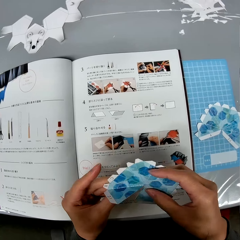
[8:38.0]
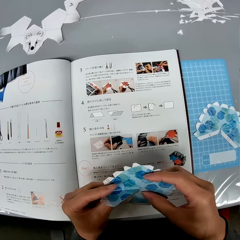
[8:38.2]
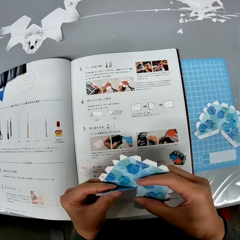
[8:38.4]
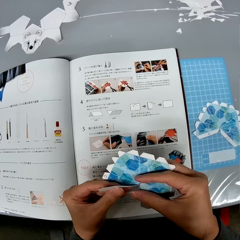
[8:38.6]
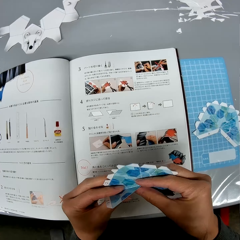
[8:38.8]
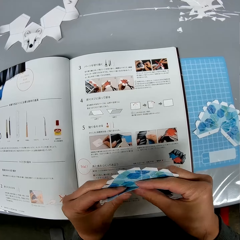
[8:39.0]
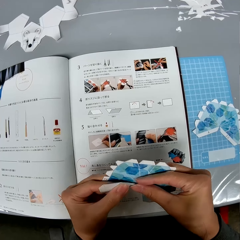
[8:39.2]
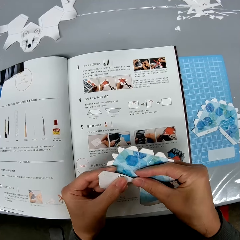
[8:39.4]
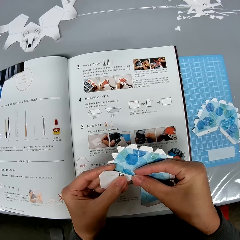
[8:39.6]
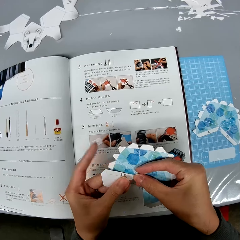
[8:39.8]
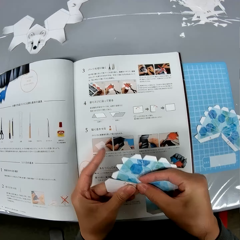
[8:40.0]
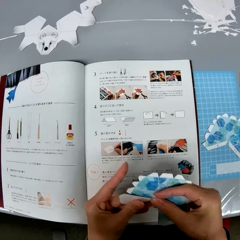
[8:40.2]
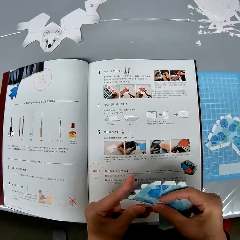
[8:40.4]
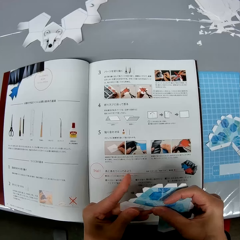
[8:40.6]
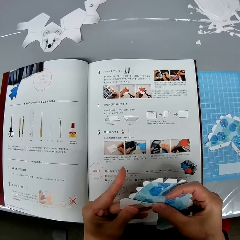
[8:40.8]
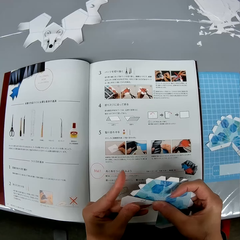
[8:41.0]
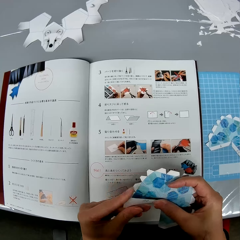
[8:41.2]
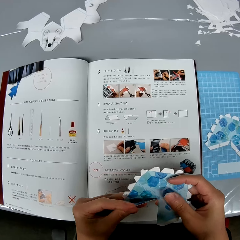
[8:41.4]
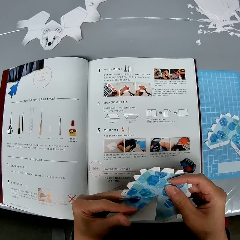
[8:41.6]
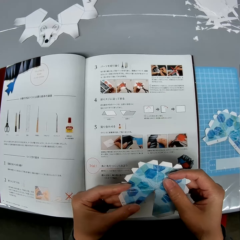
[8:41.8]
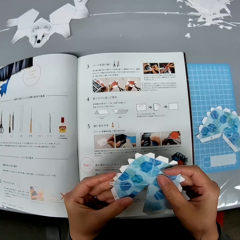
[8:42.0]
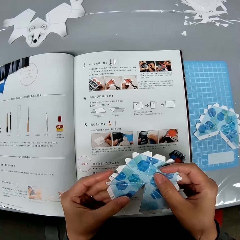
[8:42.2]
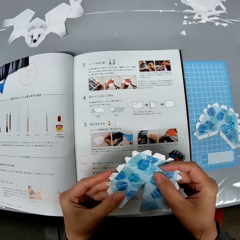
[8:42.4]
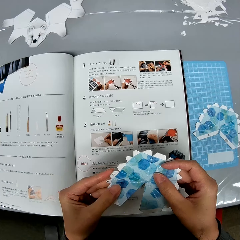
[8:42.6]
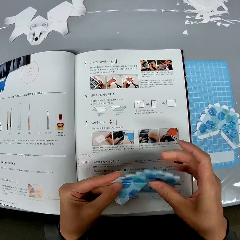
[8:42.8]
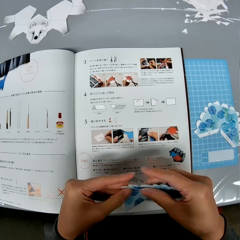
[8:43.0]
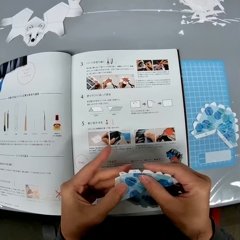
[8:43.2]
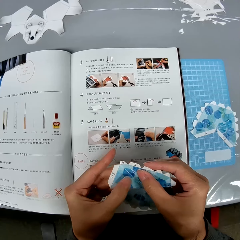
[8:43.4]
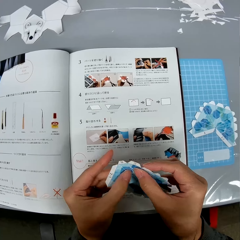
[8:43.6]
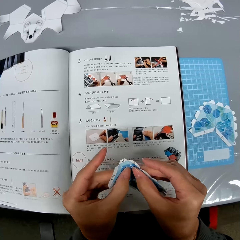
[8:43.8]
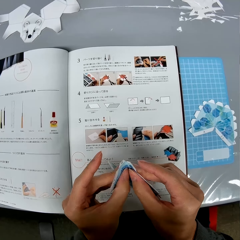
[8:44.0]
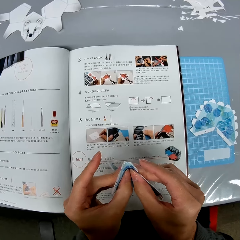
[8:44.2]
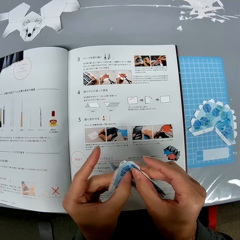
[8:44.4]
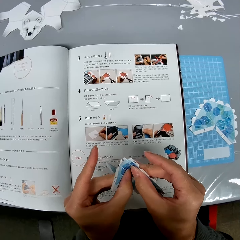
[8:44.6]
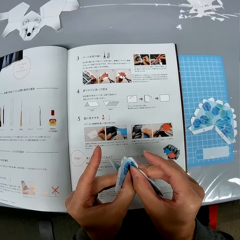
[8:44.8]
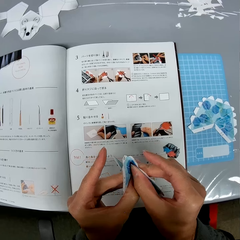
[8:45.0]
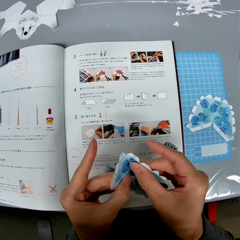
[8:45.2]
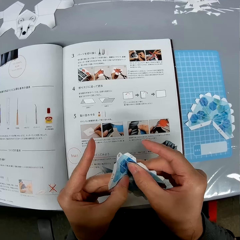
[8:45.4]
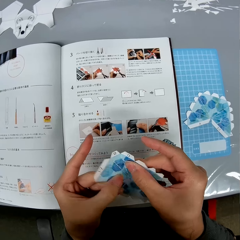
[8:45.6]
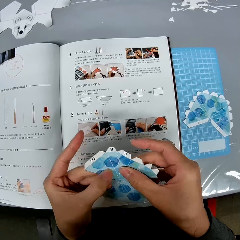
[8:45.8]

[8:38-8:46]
The camera wearer holds the paper in hand. They bend some parts of the paper design.

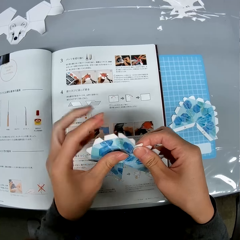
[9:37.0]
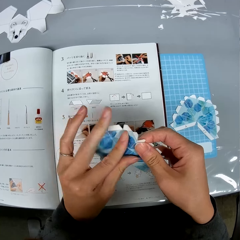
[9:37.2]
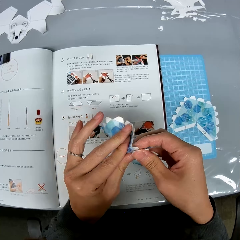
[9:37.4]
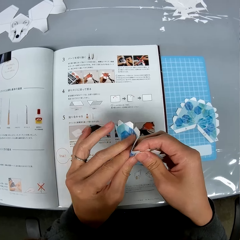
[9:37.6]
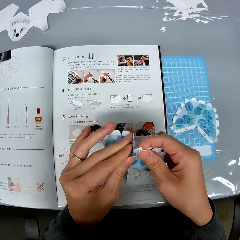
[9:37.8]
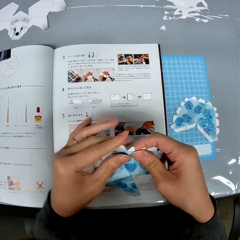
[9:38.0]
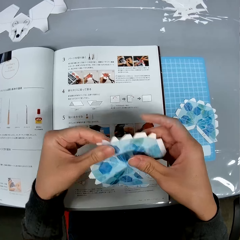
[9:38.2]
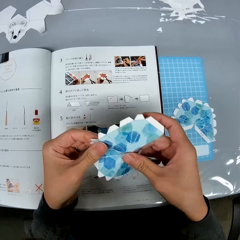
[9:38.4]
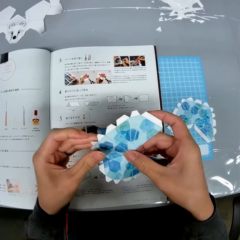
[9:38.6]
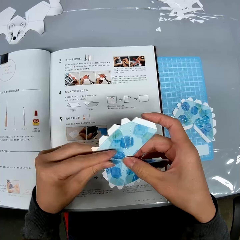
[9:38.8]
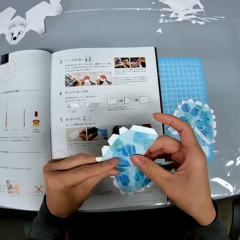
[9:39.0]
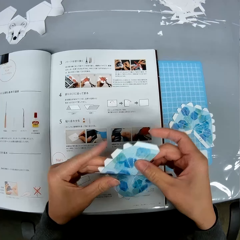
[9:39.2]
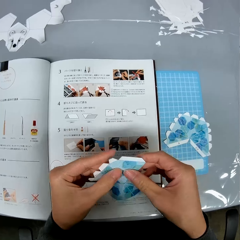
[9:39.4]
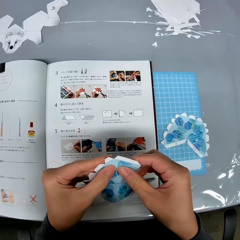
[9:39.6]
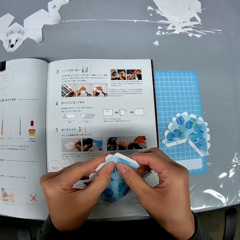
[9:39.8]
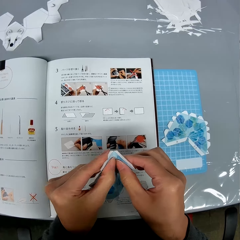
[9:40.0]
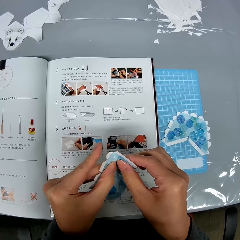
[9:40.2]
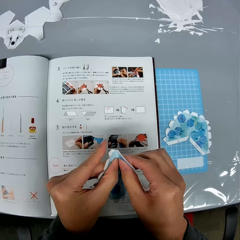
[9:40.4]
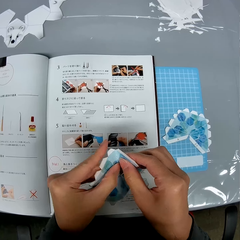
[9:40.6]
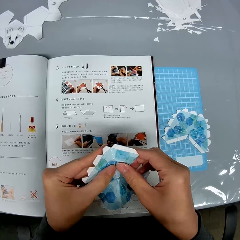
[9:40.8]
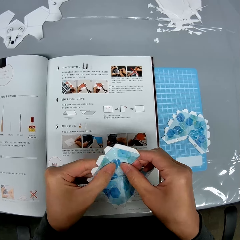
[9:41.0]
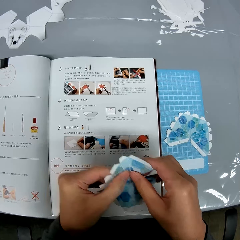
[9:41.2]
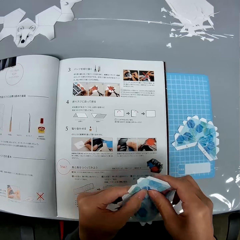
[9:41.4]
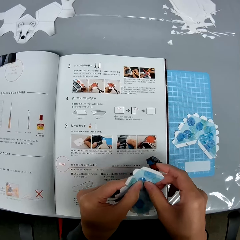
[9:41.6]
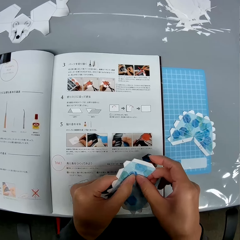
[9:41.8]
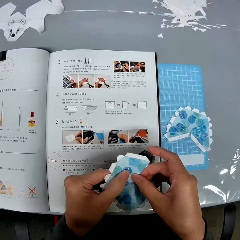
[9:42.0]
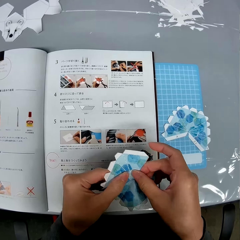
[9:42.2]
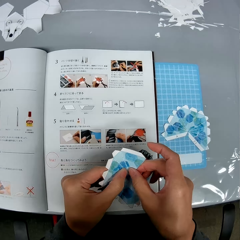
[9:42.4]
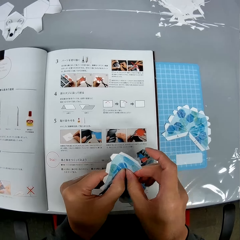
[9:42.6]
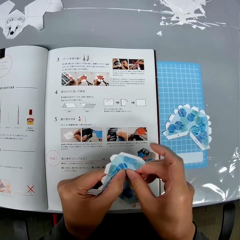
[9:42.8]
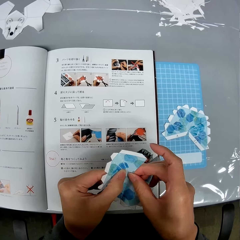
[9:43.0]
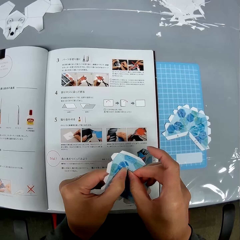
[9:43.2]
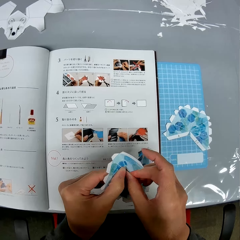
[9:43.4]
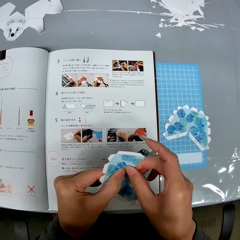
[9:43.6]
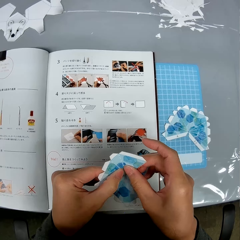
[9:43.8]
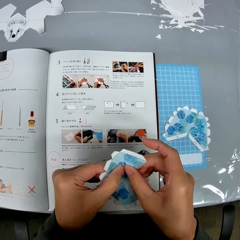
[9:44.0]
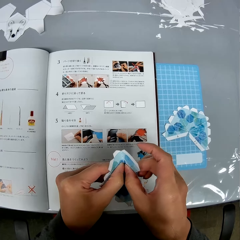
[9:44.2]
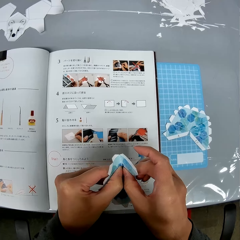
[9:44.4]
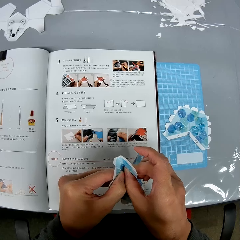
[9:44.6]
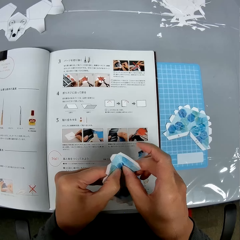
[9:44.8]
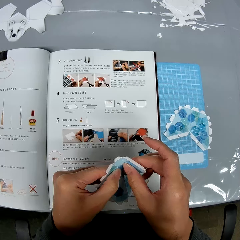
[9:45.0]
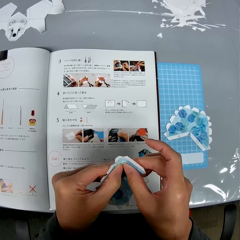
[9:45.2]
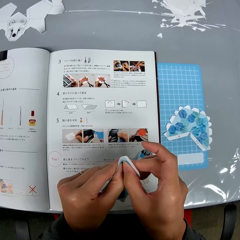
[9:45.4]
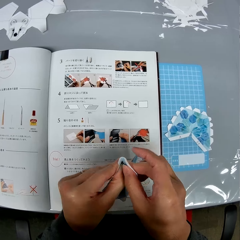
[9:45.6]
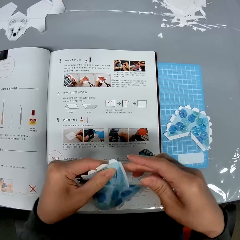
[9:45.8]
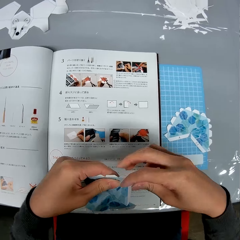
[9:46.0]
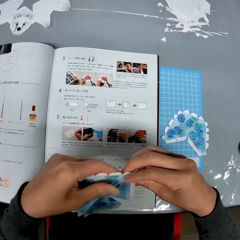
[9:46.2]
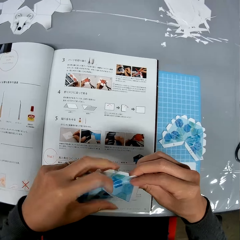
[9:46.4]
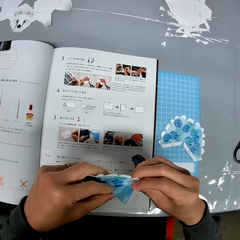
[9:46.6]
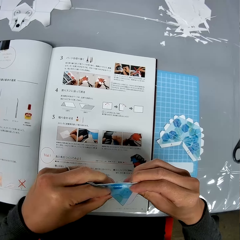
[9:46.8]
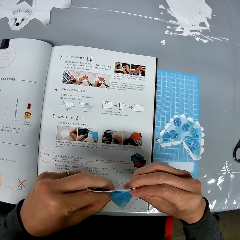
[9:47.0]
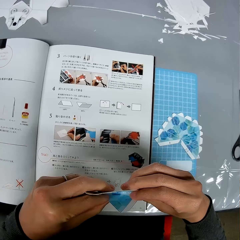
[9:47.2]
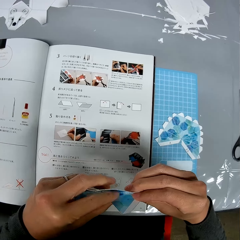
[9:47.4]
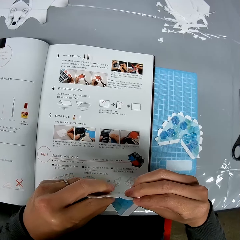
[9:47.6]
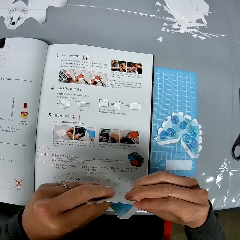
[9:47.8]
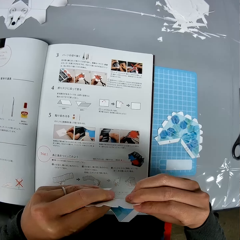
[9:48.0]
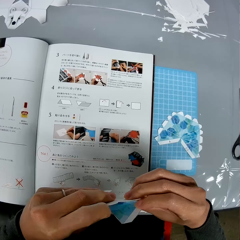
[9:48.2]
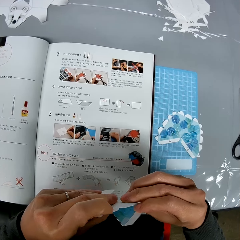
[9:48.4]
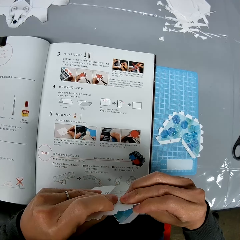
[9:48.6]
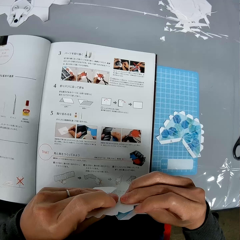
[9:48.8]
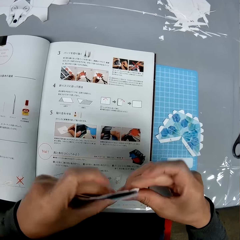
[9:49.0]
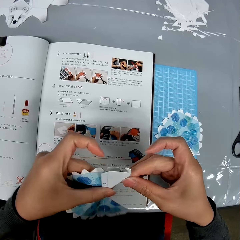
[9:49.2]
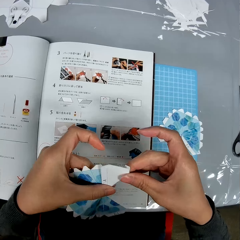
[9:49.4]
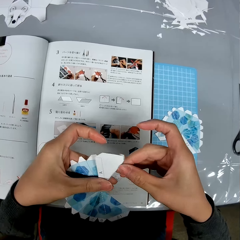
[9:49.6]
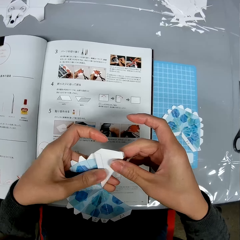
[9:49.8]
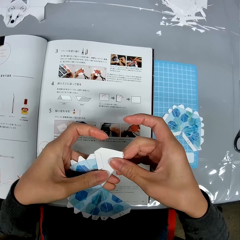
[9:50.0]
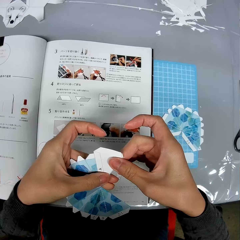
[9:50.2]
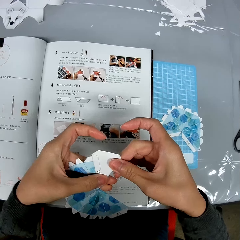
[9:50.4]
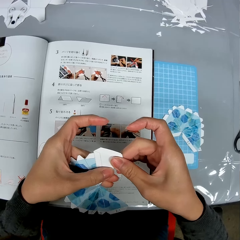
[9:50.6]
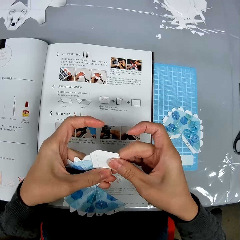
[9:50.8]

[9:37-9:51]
The camera wearer turns the piece of paper. They fold the piece of paper. They turn the piece of paper. They fold the piece of paper.

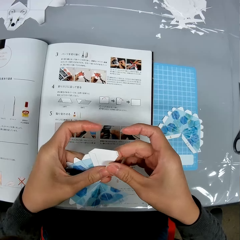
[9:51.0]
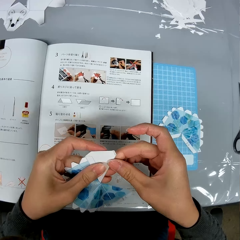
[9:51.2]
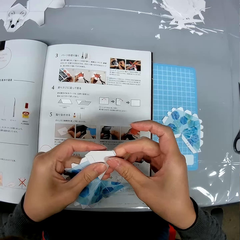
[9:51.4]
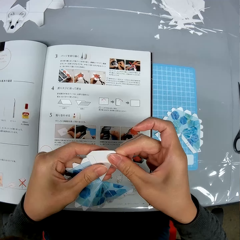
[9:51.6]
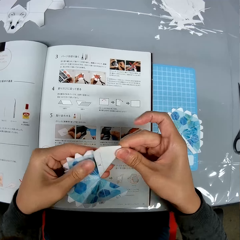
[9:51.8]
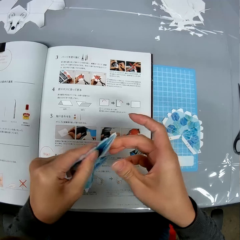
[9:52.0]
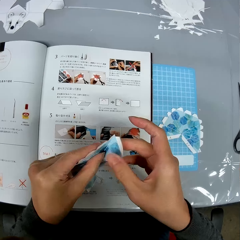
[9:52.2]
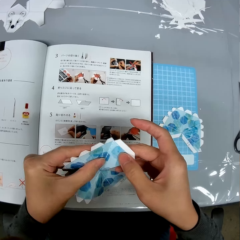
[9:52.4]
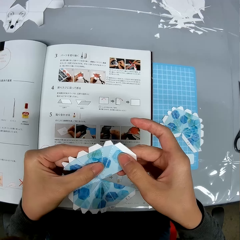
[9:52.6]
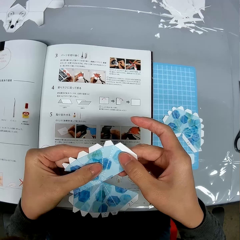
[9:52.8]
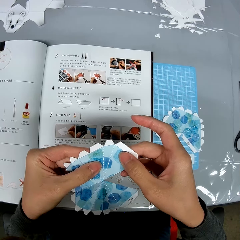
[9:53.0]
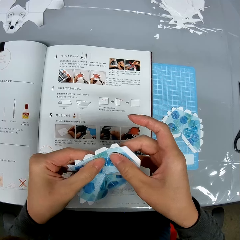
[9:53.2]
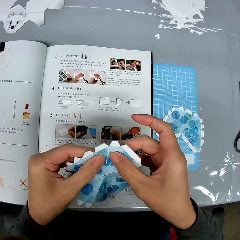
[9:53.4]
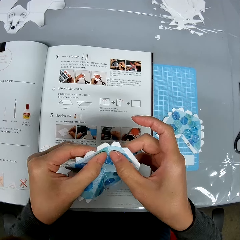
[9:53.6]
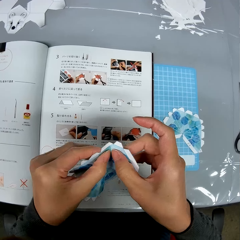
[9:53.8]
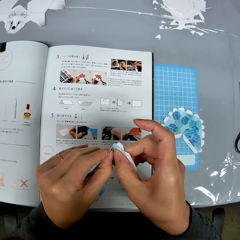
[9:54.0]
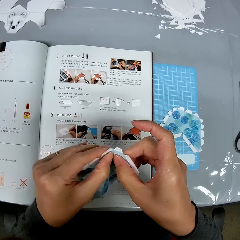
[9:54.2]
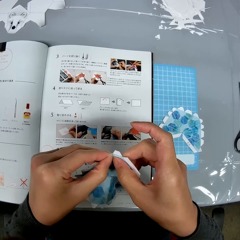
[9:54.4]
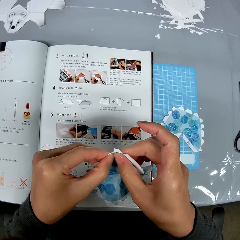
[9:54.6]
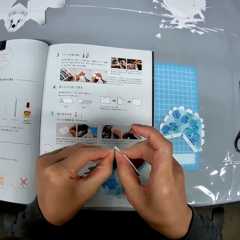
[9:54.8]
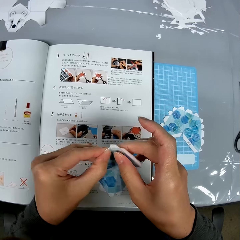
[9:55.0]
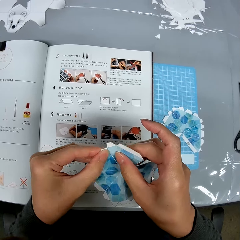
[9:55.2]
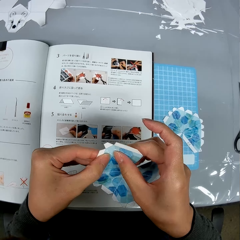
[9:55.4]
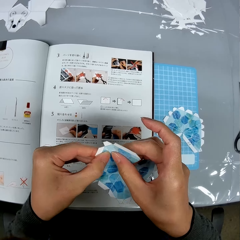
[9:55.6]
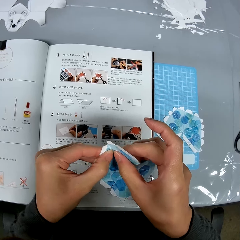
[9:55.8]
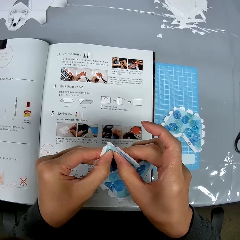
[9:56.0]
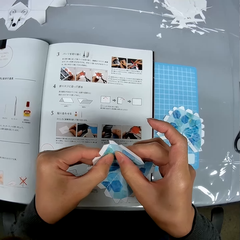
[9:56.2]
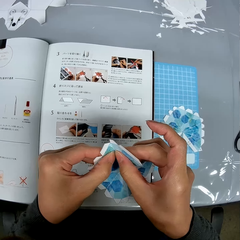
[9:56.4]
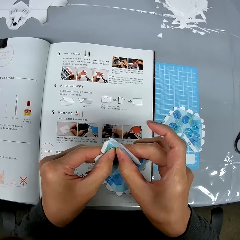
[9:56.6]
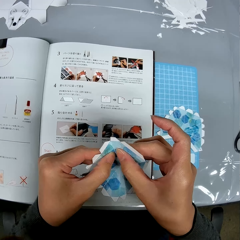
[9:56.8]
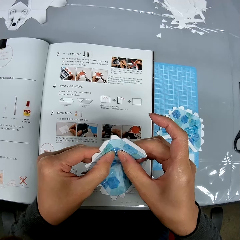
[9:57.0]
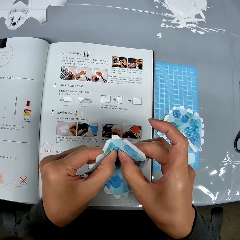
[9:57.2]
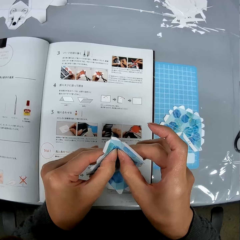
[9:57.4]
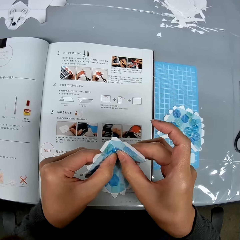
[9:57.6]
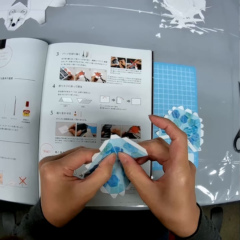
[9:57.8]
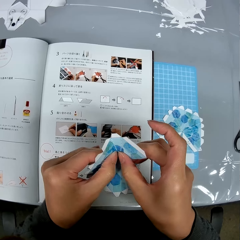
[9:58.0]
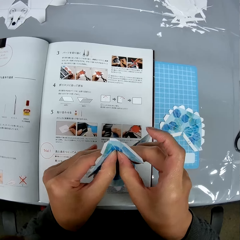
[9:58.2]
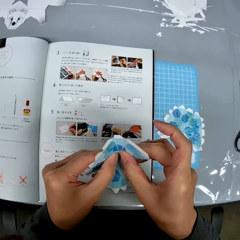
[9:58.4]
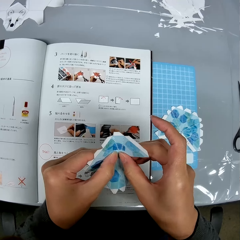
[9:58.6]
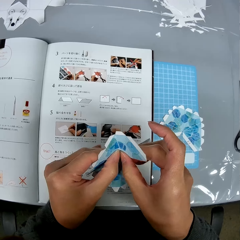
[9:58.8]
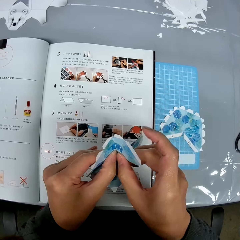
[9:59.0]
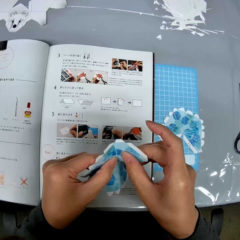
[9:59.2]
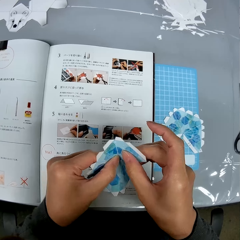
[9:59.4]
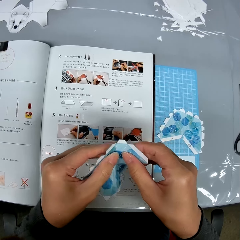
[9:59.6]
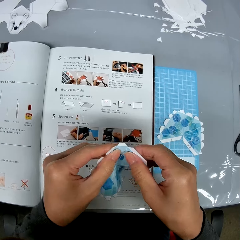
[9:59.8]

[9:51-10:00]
The camera wearer turns the piece of paper. They fold the piece of paper.
